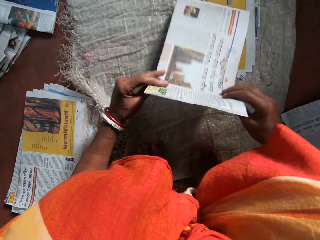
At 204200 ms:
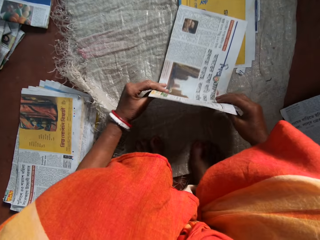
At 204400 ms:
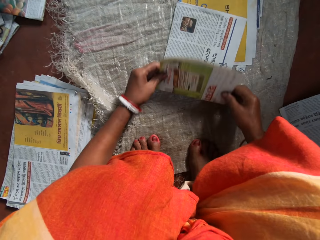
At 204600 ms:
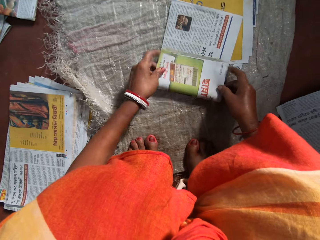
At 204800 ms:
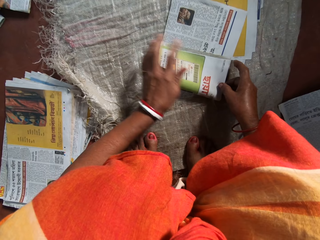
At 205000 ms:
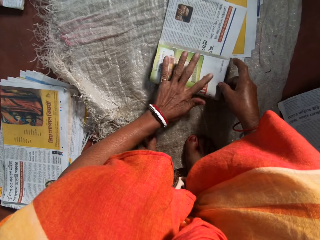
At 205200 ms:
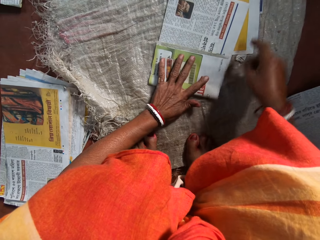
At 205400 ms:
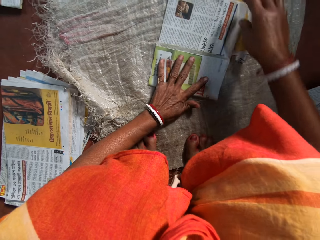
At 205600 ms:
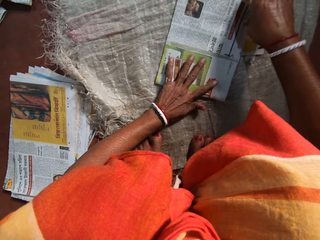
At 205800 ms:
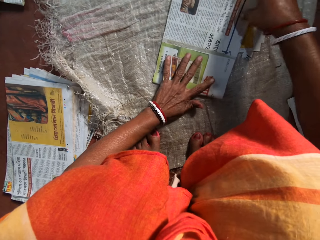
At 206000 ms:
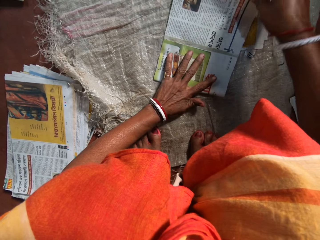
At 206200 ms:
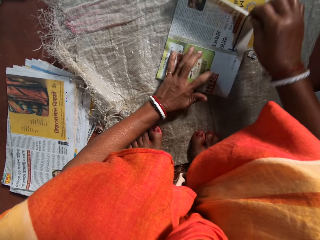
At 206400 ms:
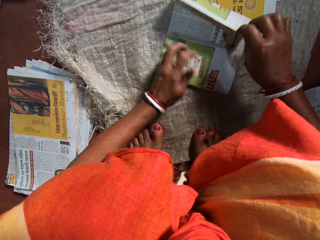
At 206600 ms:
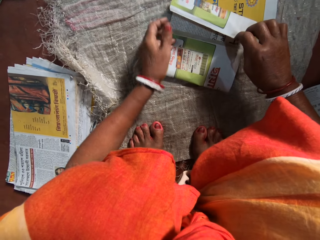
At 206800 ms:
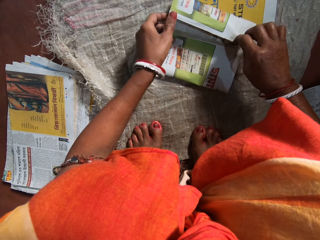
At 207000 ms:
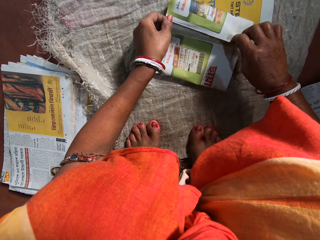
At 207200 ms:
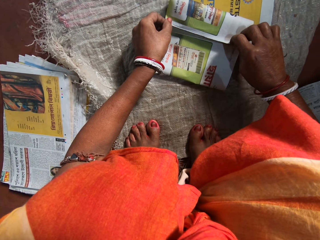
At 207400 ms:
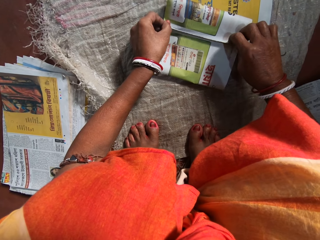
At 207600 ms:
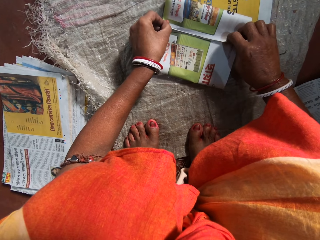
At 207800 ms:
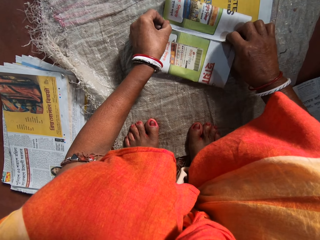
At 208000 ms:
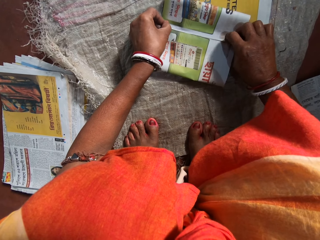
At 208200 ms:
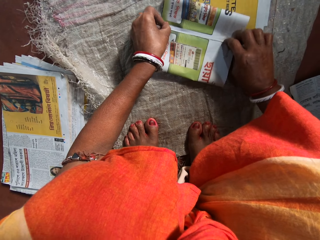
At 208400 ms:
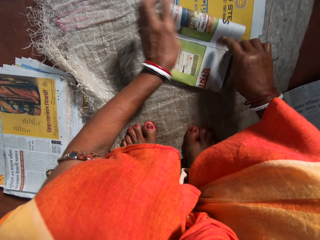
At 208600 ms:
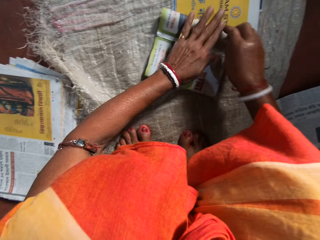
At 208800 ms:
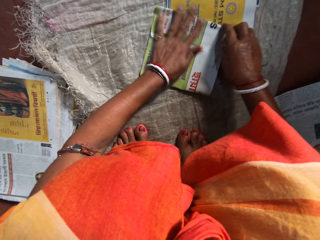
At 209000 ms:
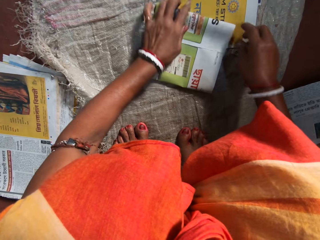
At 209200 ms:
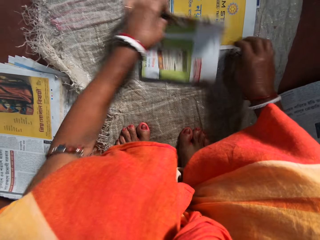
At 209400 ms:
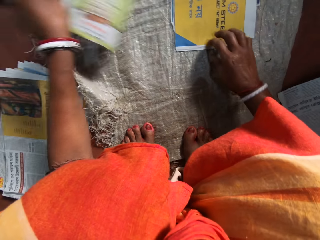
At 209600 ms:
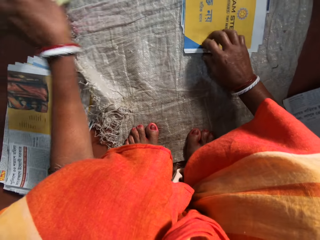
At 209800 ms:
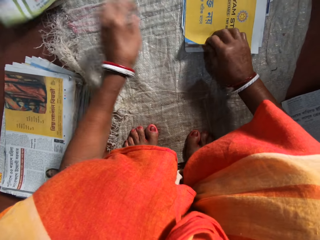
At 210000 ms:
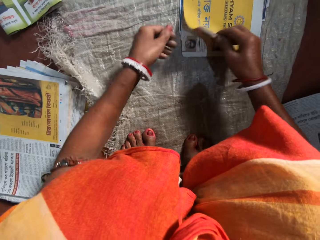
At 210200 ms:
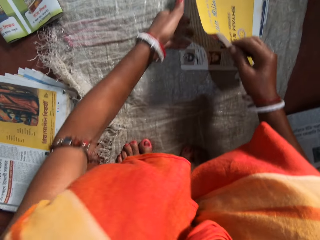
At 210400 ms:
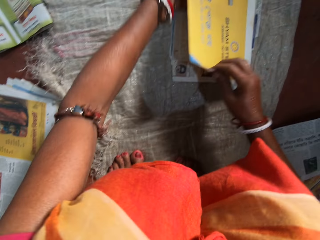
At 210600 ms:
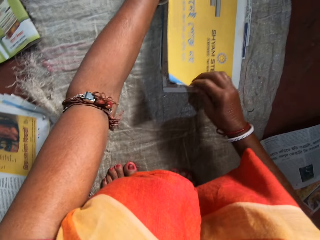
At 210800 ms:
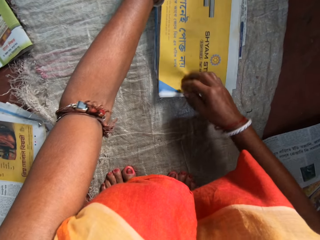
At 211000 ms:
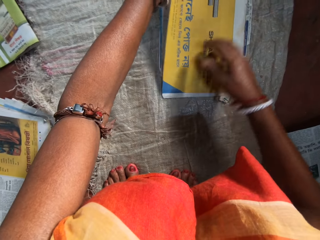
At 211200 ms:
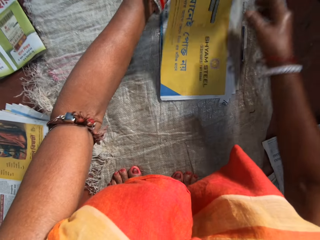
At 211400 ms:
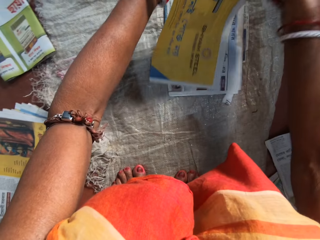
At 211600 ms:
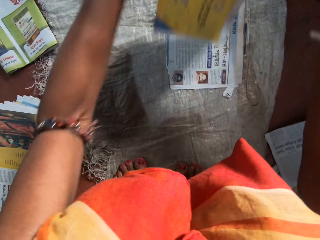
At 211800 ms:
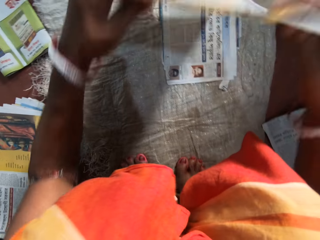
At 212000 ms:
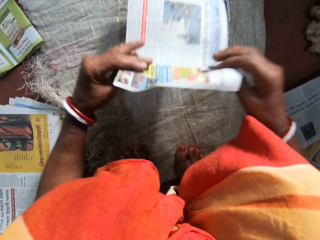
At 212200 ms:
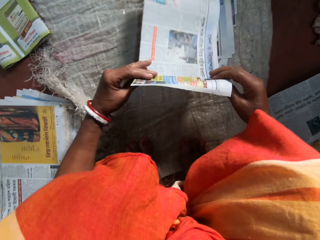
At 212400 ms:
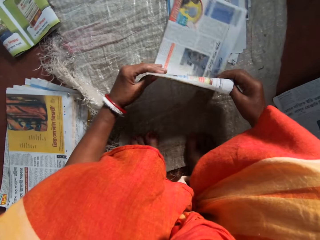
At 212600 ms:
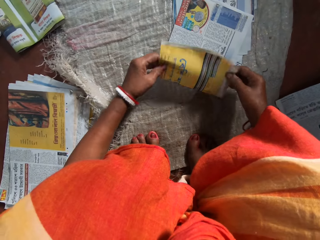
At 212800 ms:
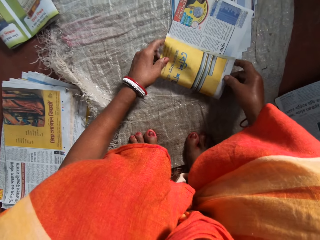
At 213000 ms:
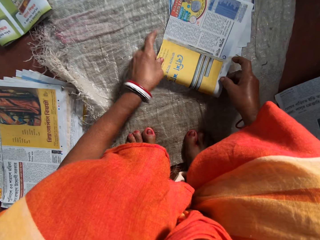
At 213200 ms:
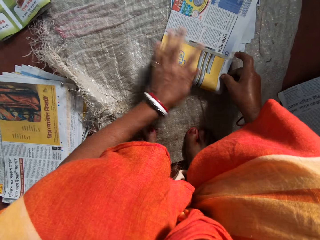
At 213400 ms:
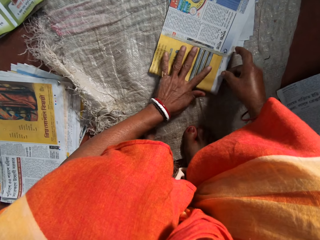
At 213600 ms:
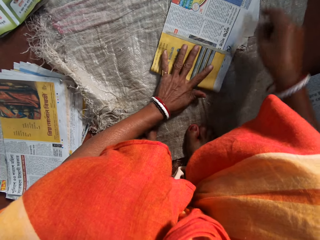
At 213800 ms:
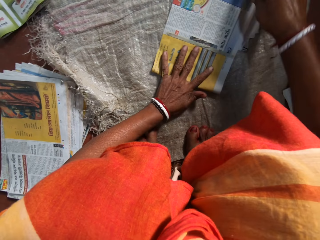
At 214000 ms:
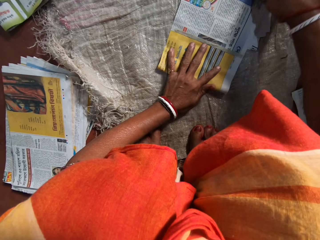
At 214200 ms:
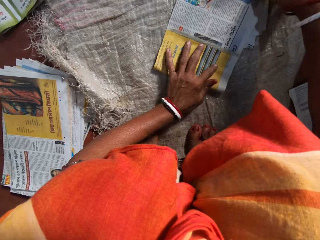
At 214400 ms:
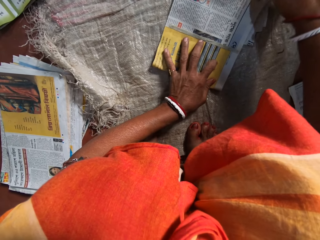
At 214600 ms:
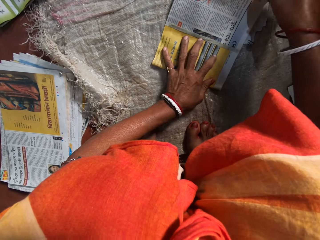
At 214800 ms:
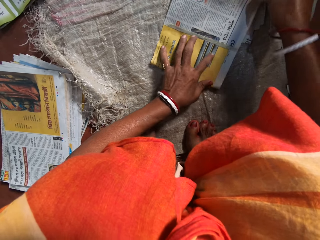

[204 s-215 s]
The camera wearer turns the newspaper. She places a newspaper on the others. She folds the paper with her hands. She puts her left hand on the newspaper. She folds the newspaper. She presses the newspaper with her hands. She lifts a newspaper from the others. She places the folded paper on a pile of papers with her left hand. She picks another paper from an array of papers on the floor with her hands. She lifts a newspaper from the others. She turns the newspaper. She folds the paper with her hands. She places a newspaper on the others. She puts her left hand on the newspaper.

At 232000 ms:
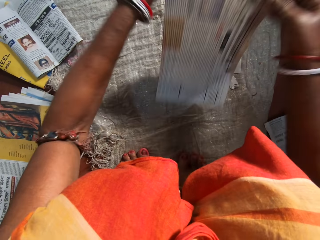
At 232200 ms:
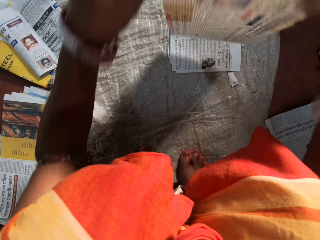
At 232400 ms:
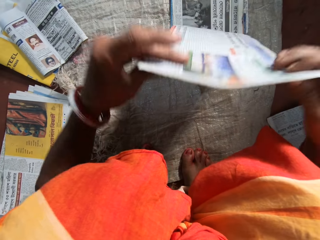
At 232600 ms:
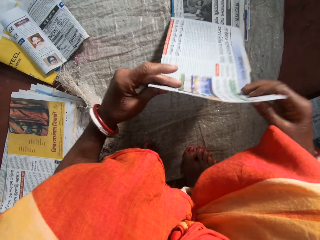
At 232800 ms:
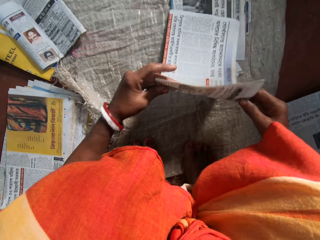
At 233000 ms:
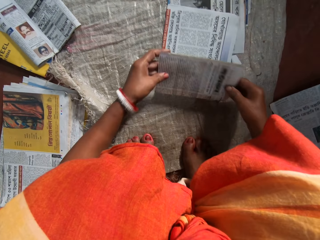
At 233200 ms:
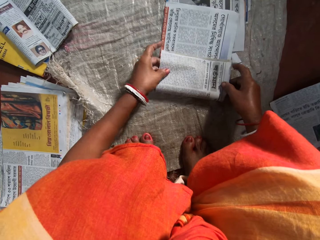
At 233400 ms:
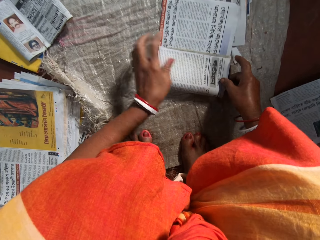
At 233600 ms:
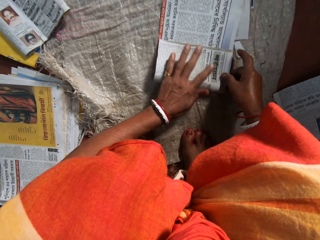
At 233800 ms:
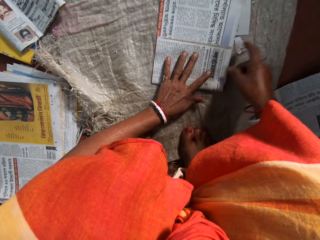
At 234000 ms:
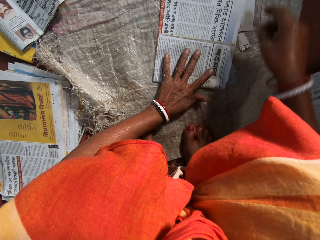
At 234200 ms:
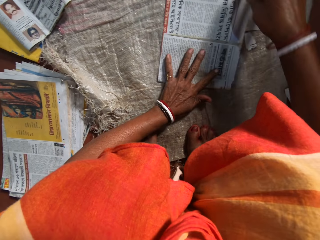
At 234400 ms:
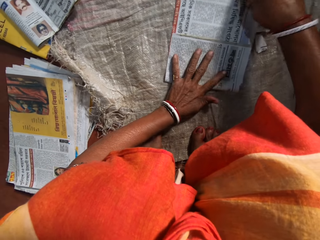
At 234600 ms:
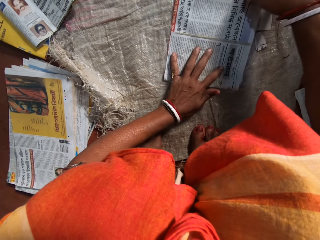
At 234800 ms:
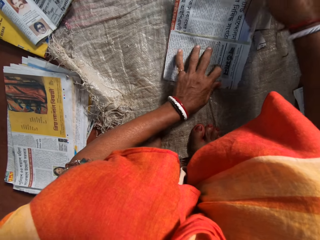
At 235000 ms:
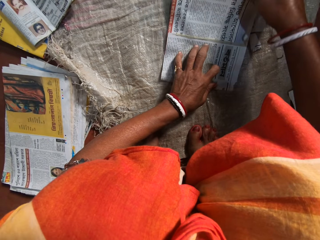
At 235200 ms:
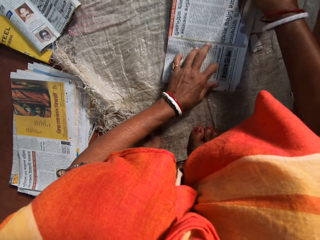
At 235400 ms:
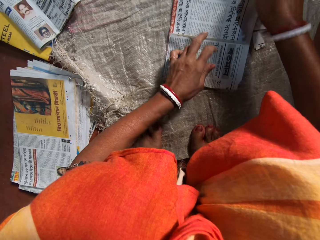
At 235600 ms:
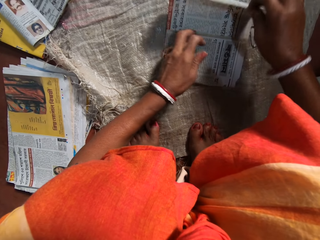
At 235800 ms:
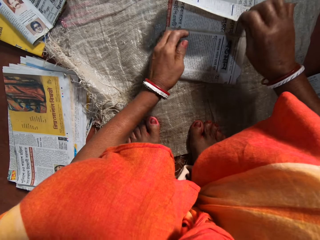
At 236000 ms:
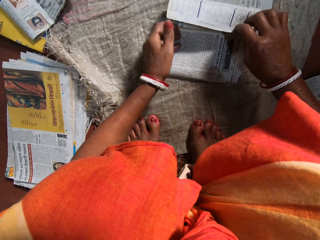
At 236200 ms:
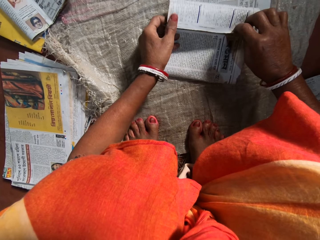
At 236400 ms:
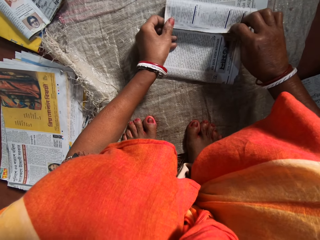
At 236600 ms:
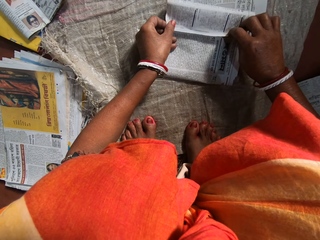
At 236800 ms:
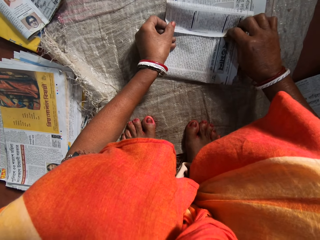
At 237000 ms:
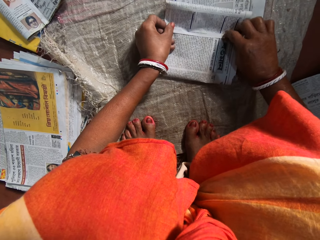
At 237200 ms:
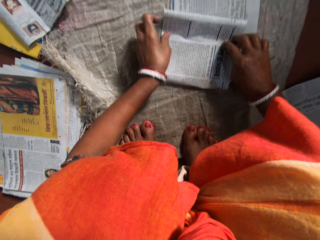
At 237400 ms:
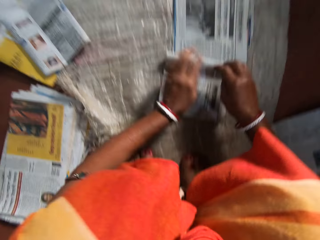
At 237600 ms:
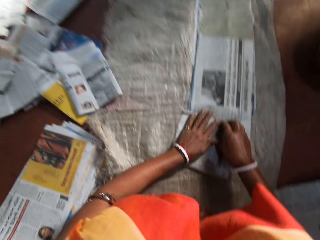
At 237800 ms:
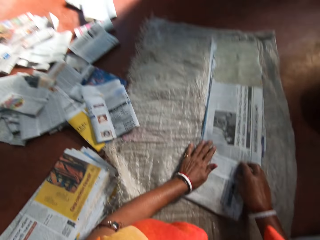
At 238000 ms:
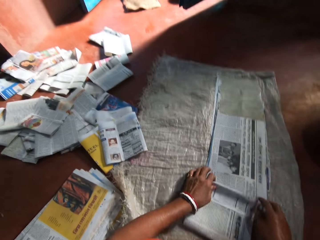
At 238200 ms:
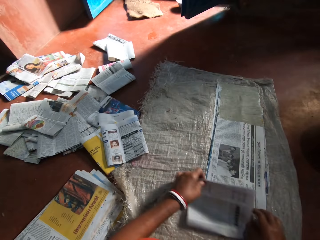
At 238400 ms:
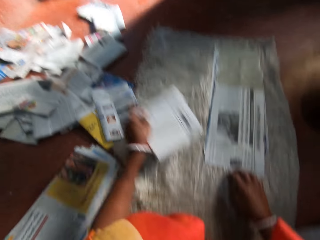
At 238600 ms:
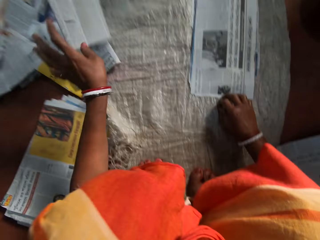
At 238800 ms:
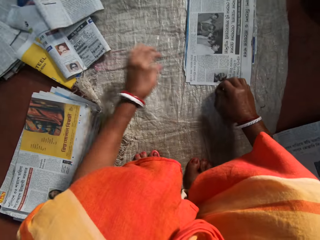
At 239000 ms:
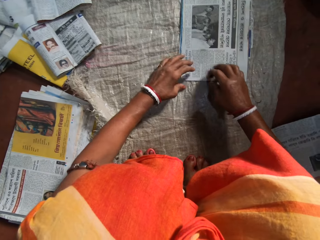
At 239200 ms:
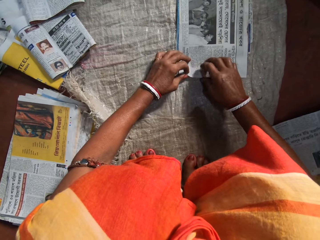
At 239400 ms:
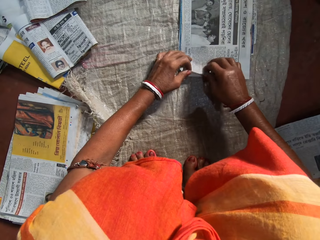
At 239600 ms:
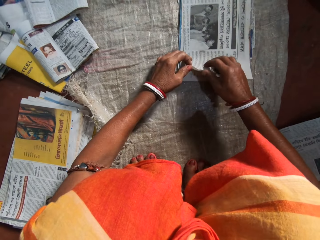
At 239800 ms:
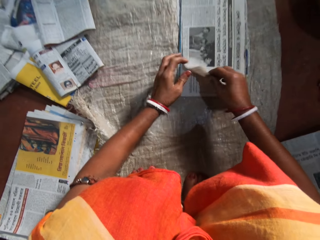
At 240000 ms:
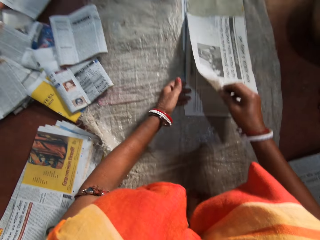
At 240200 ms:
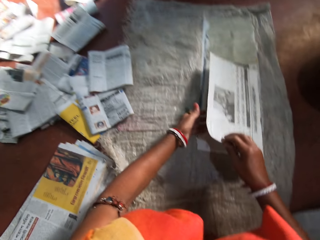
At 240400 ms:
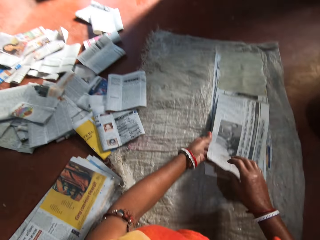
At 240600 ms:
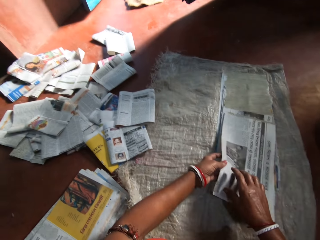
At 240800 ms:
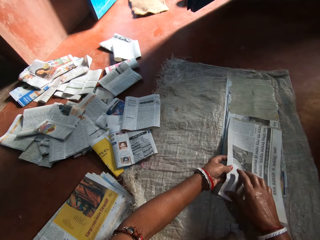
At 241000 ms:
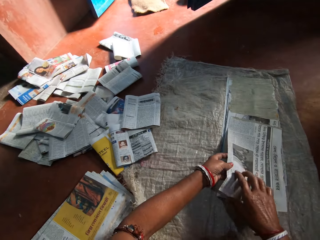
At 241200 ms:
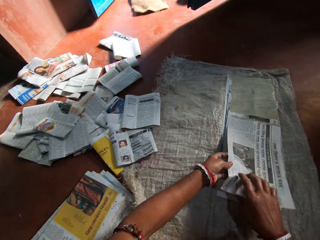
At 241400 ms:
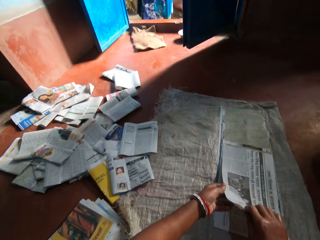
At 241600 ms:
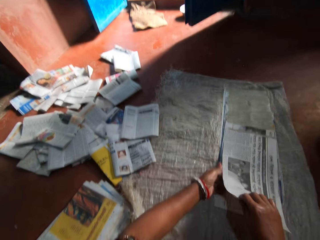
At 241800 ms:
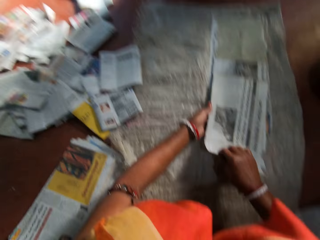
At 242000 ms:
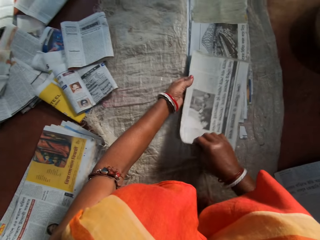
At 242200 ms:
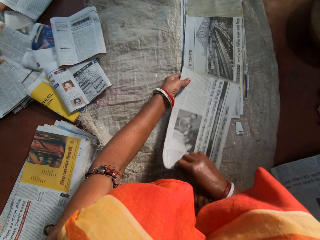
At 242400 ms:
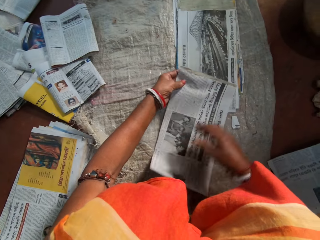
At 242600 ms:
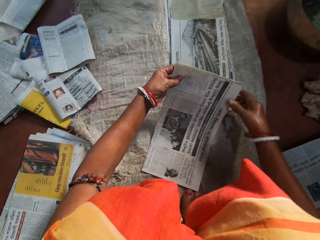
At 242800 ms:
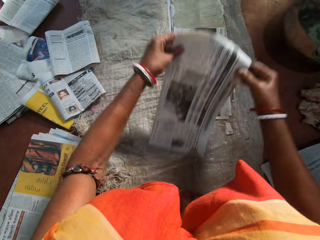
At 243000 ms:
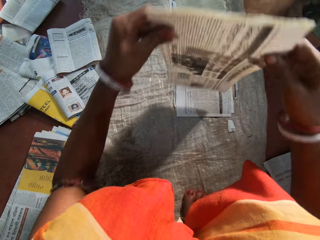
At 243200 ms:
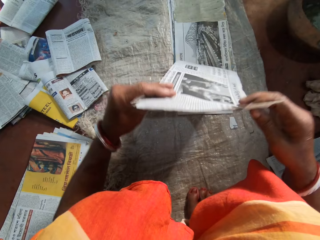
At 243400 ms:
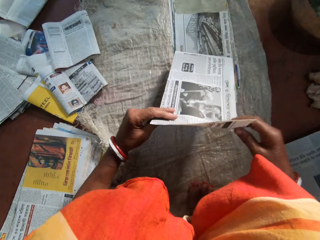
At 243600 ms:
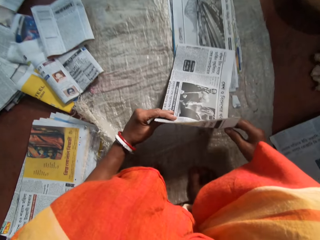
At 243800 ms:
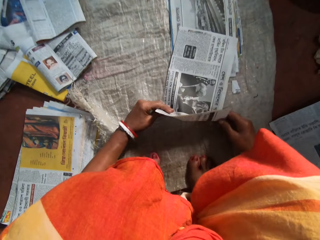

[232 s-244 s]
The camera wearer lifts a newspaper from the others. She places a newspaper on the others. She folds the paper with her hands. She puts her left hand on the newspaper. She folds the newspaper. She presses the newspaper with her hands. She lifts a newspaper from the others. She places the folded paper on a pile of papers with her left hand. She picks another paper from an array of papers on the floor with her hands. She lifts a newspaper from the others. She turns the newspaper.
